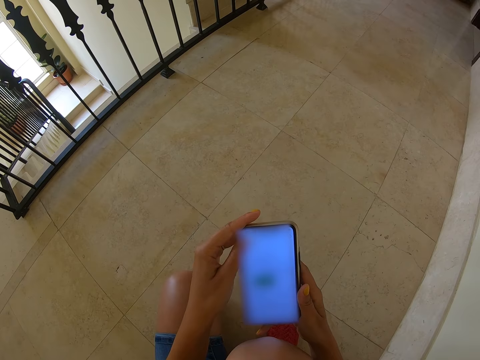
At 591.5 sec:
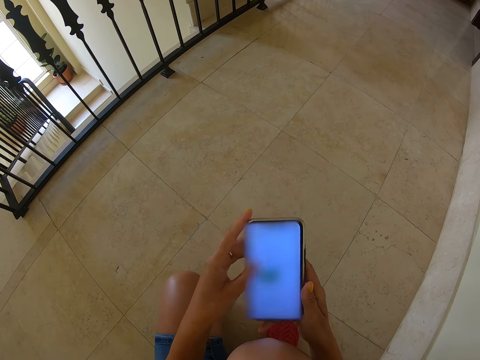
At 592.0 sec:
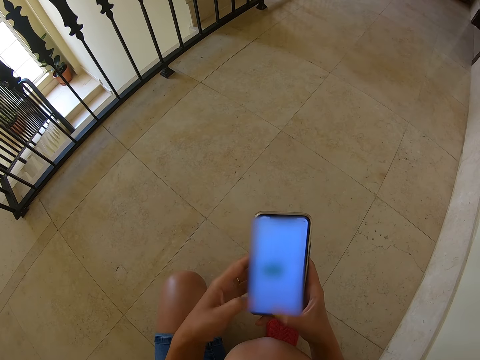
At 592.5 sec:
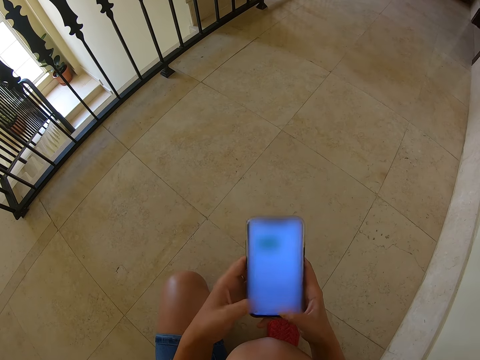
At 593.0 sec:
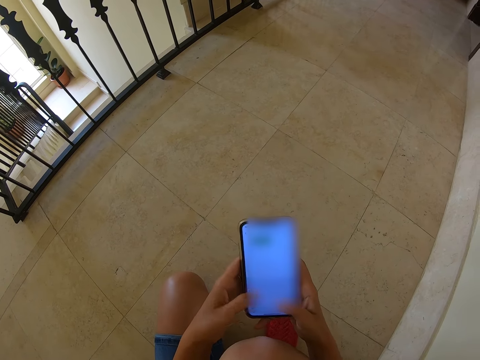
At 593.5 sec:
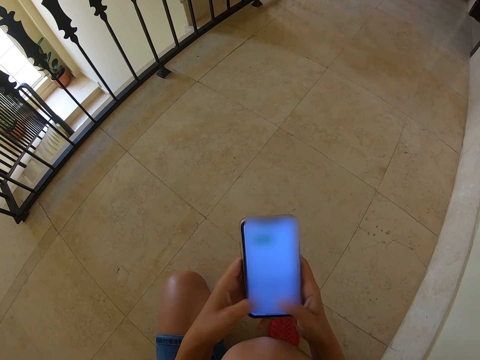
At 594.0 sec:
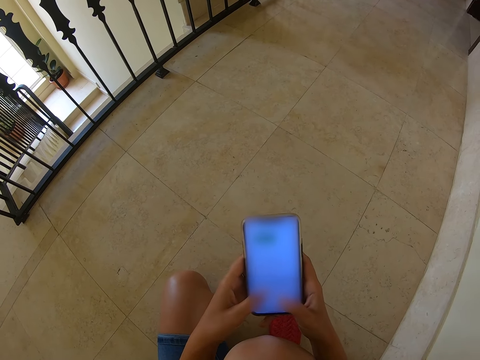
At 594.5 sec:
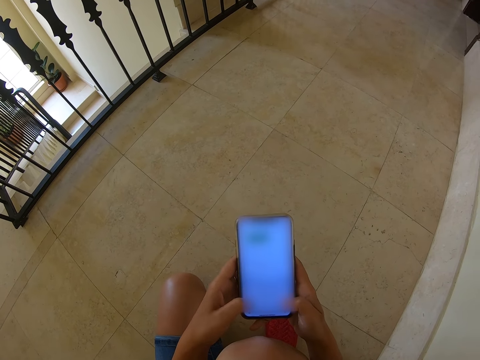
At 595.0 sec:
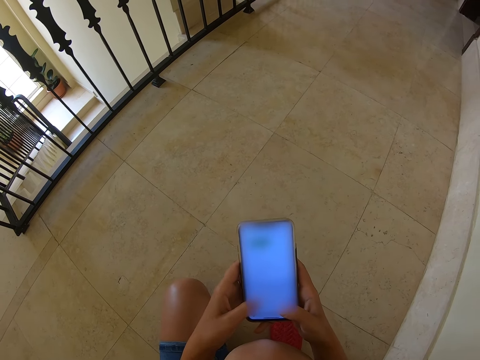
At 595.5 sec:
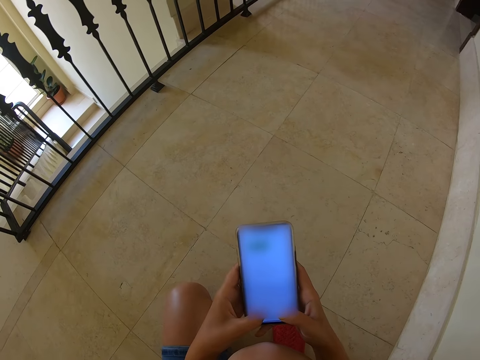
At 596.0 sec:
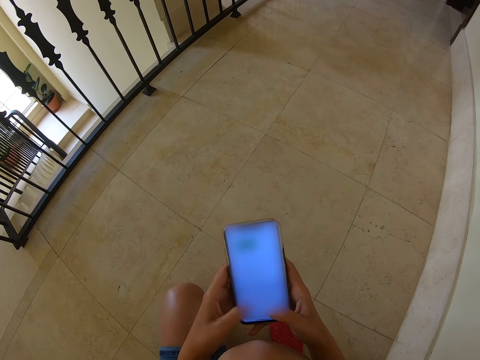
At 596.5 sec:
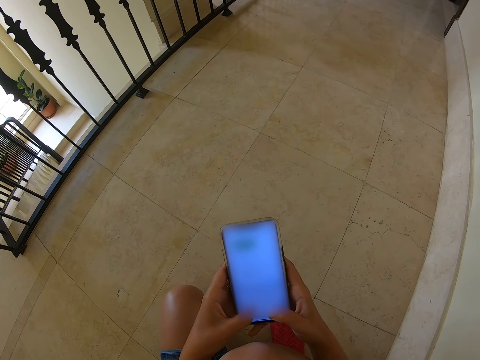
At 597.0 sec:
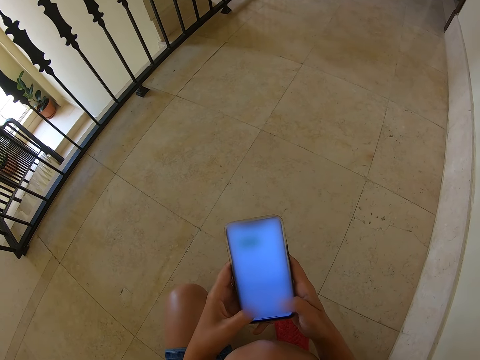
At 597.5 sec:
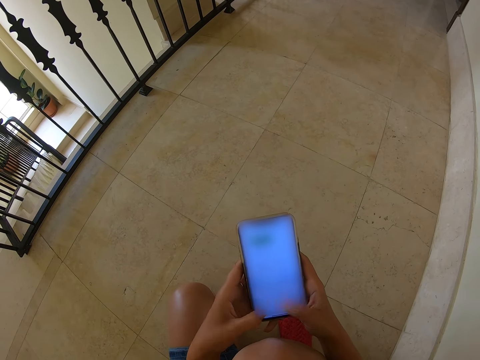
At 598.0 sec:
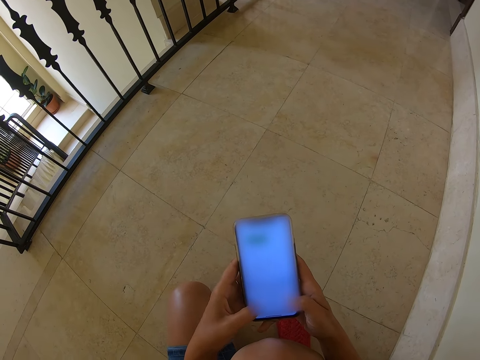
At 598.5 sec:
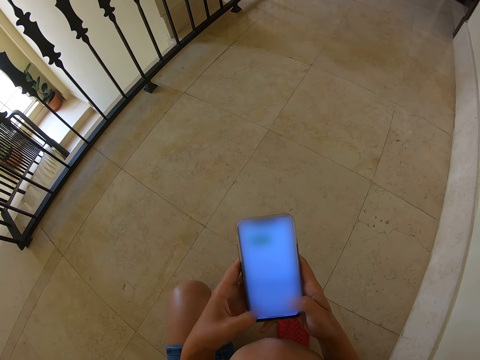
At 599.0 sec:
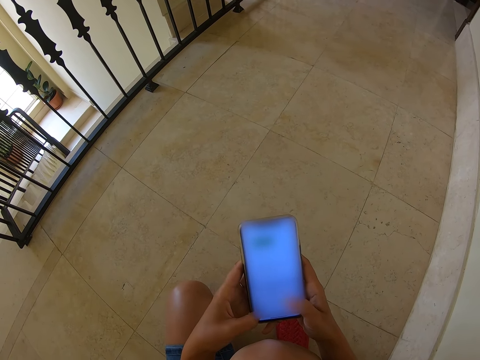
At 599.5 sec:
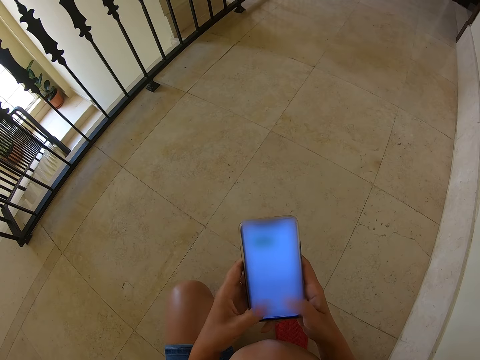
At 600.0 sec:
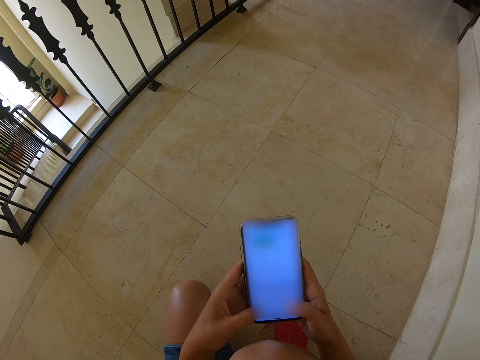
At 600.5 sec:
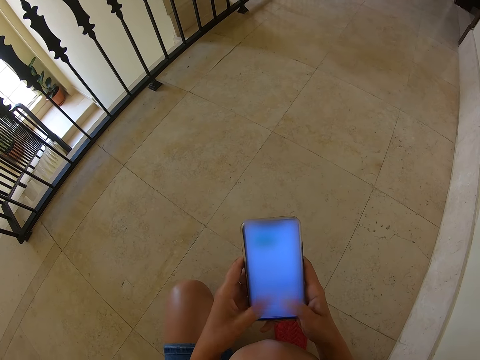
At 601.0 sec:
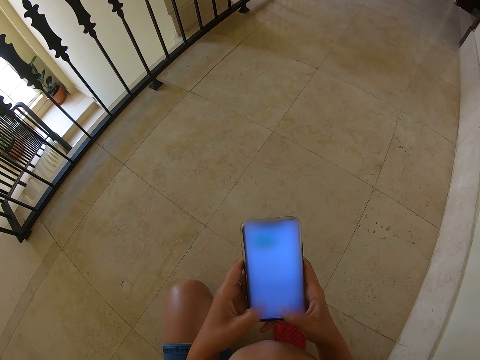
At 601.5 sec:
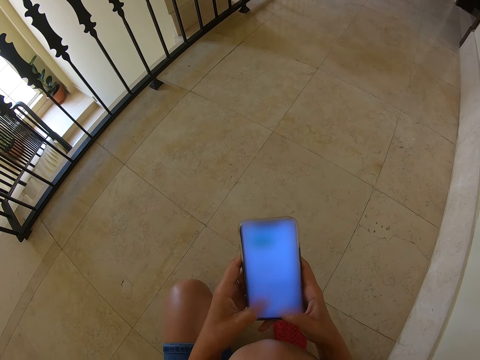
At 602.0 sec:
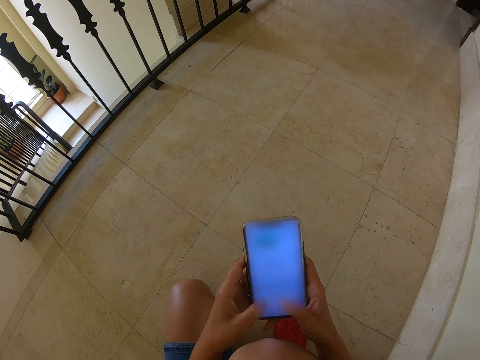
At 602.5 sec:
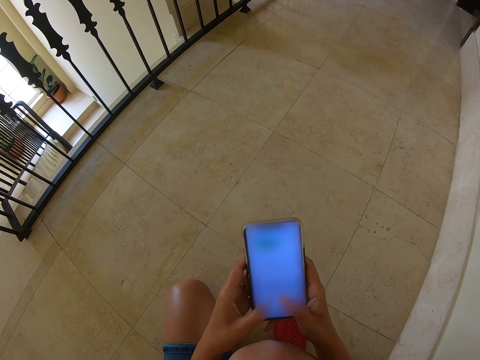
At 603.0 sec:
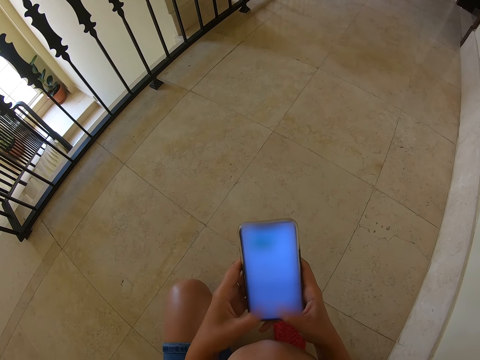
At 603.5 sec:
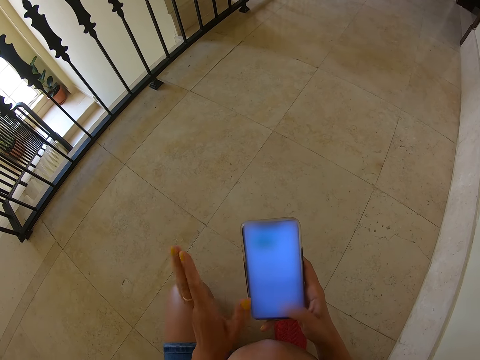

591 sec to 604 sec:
The camera wearer texts on the phone.

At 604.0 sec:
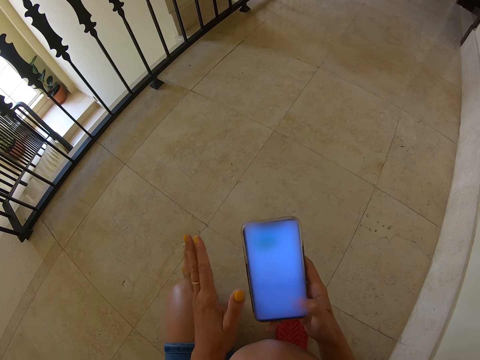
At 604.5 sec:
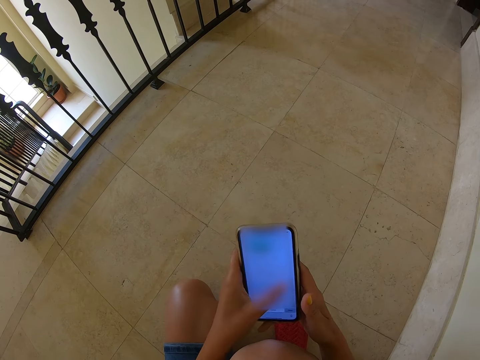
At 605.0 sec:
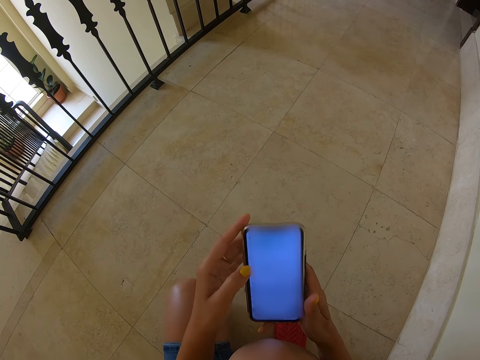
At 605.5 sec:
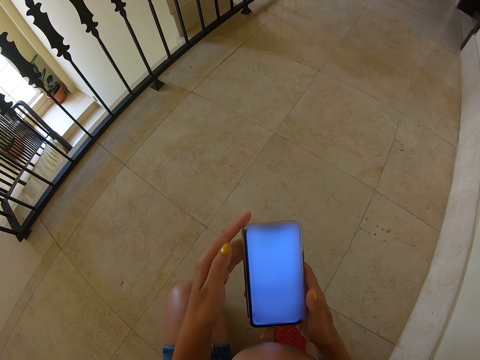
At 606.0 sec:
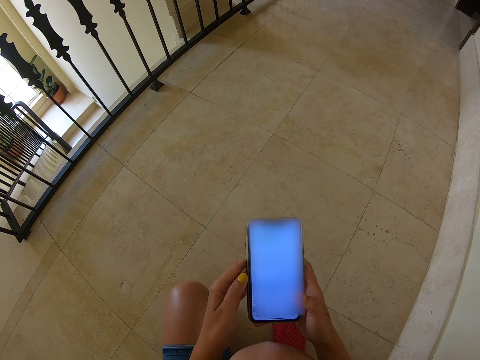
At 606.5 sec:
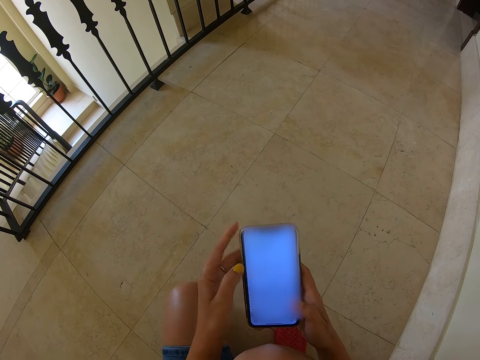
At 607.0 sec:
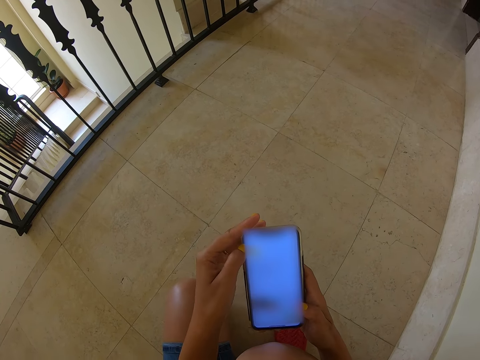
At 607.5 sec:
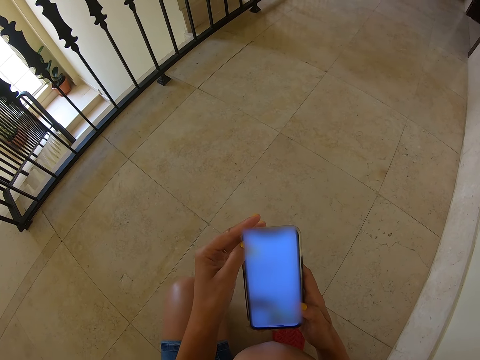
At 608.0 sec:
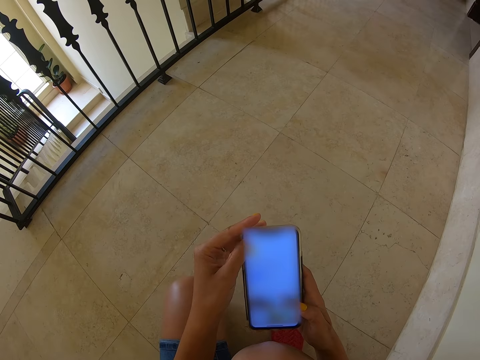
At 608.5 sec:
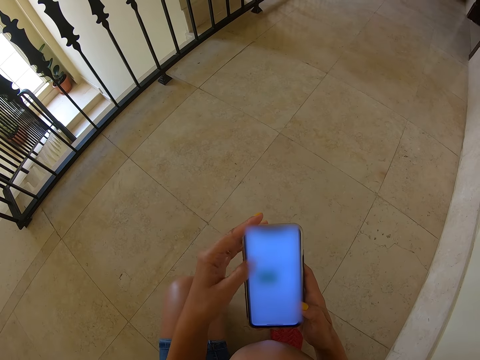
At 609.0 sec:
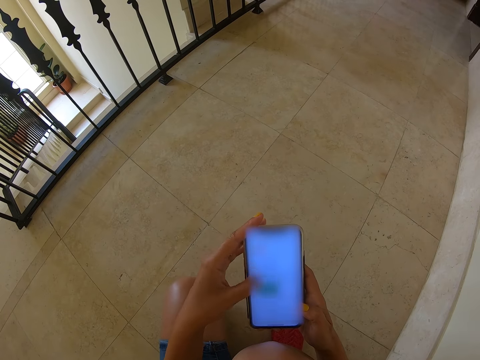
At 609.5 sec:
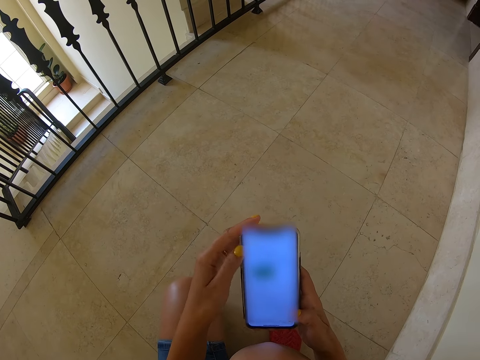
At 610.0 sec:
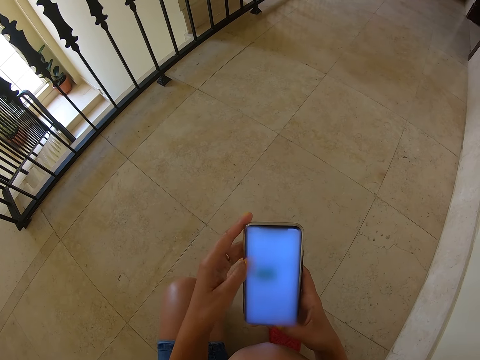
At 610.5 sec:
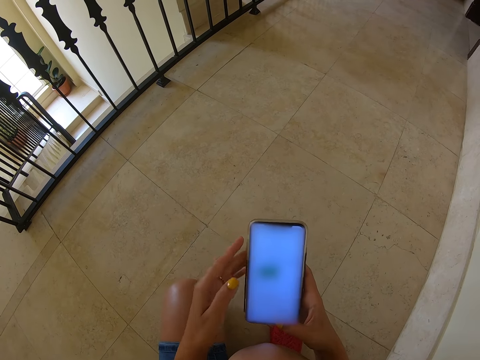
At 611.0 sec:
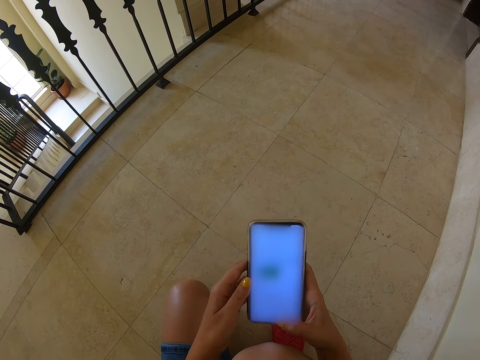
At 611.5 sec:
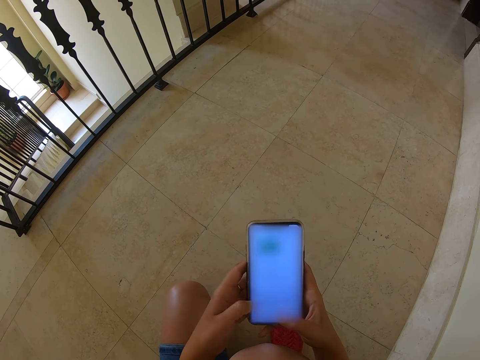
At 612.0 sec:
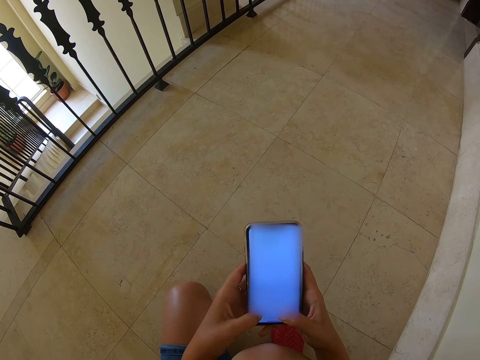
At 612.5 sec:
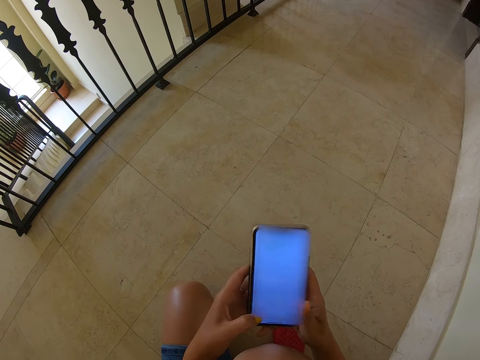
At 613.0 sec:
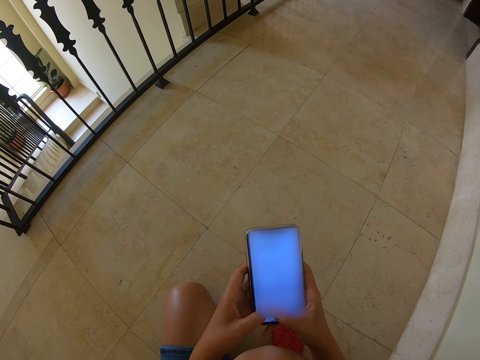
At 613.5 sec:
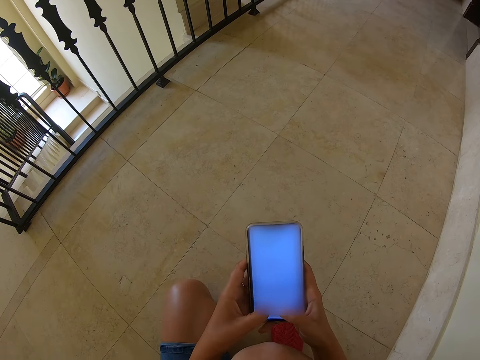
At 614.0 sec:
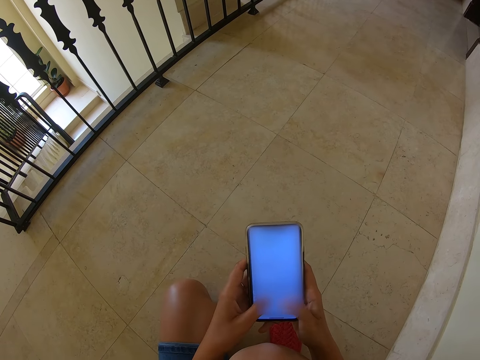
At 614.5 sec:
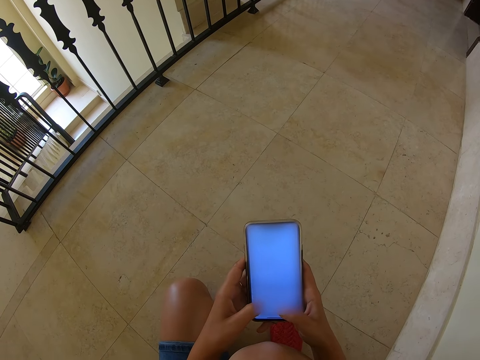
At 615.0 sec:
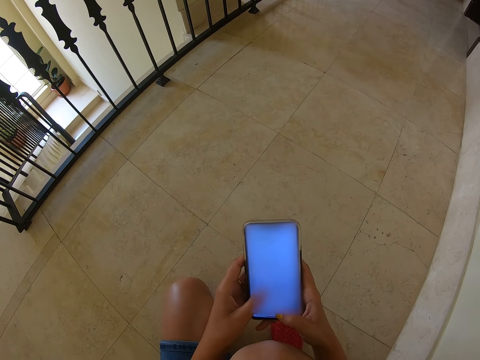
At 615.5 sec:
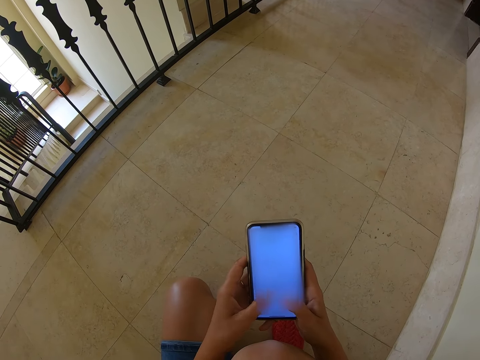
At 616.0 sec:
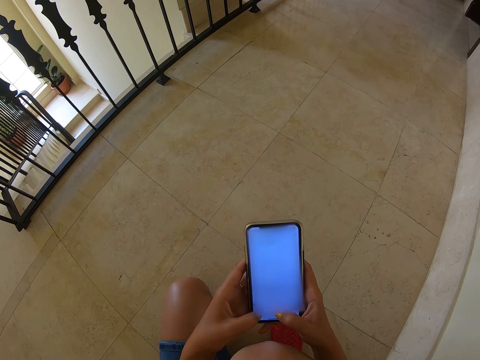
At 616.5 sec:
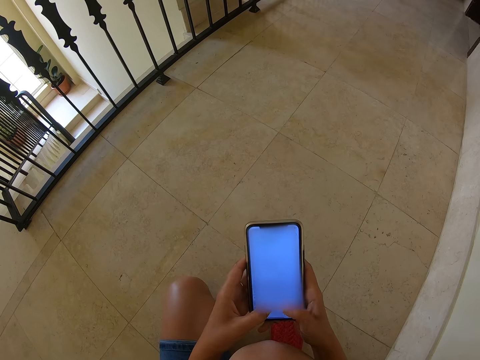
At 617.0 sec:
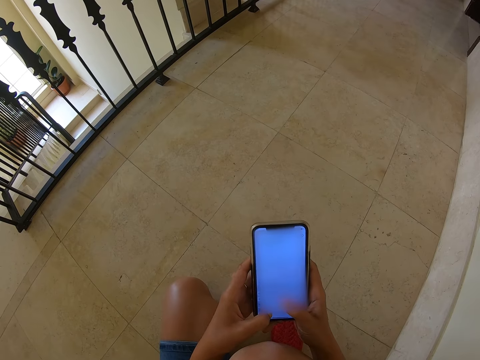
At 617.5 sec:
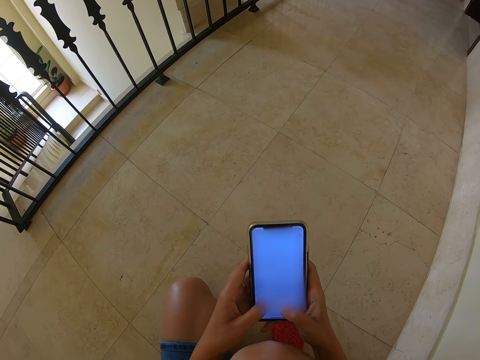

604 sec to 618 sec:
The camera wearer scrolls the phone. They text on the phone.
